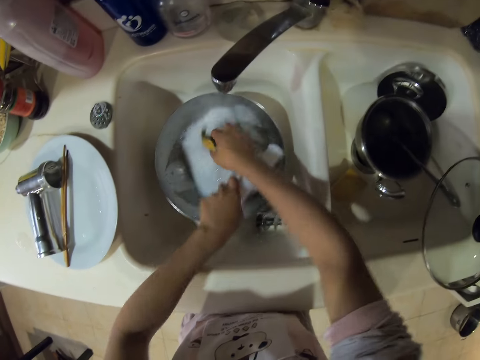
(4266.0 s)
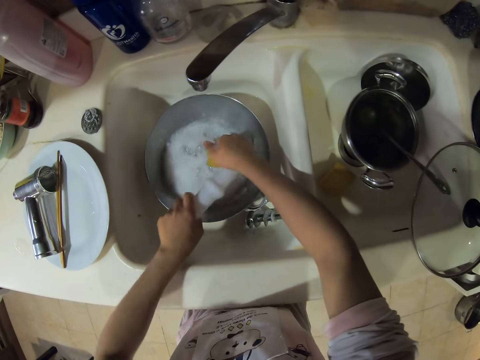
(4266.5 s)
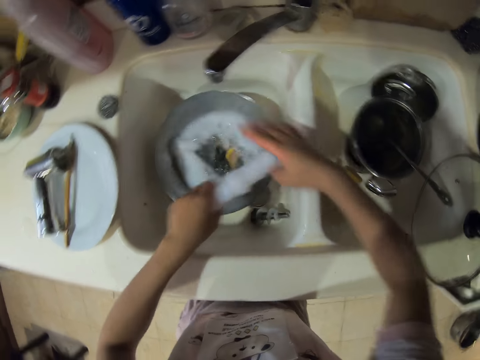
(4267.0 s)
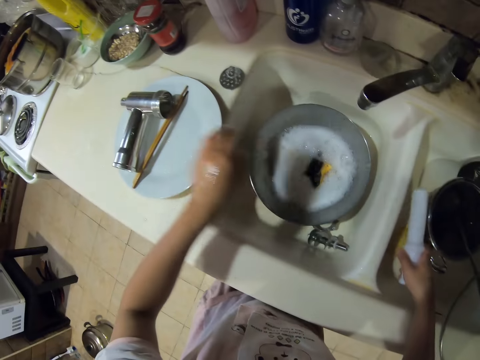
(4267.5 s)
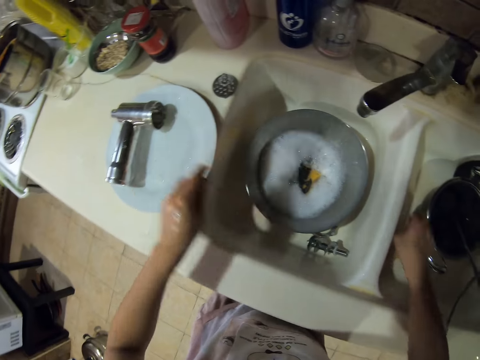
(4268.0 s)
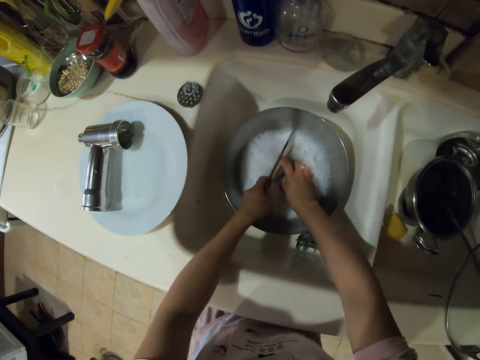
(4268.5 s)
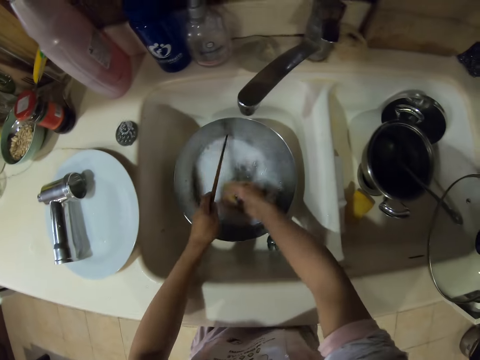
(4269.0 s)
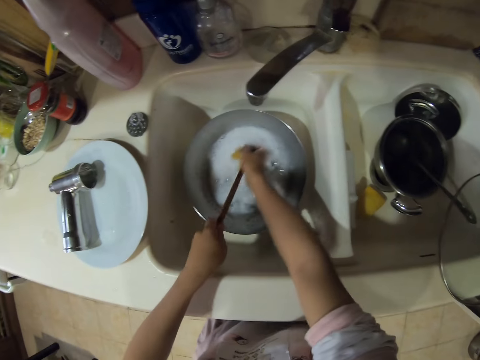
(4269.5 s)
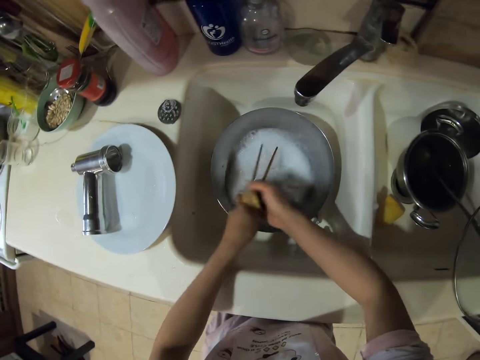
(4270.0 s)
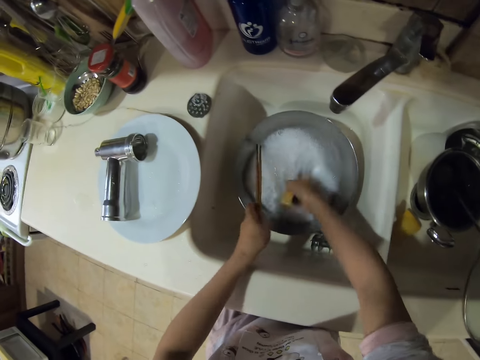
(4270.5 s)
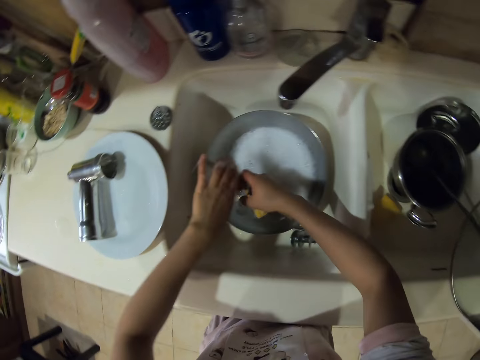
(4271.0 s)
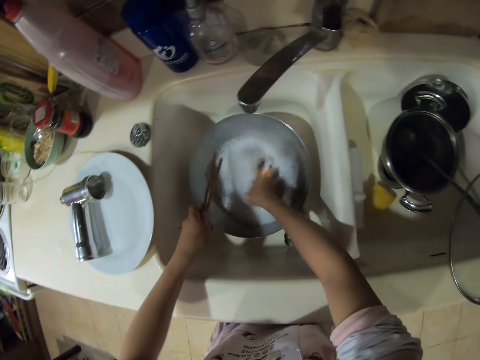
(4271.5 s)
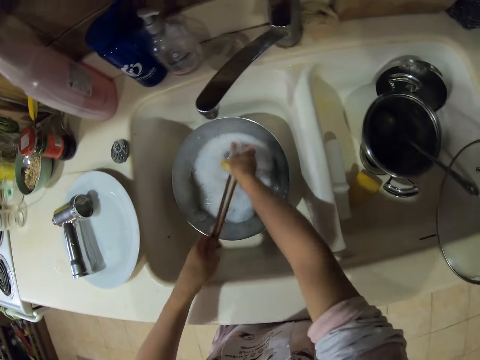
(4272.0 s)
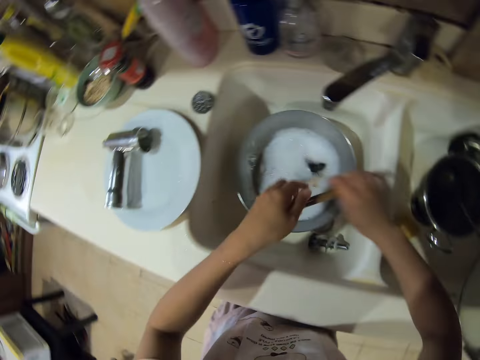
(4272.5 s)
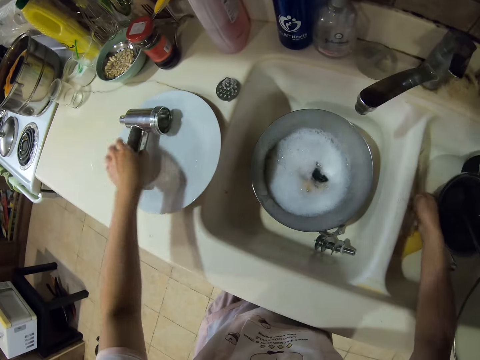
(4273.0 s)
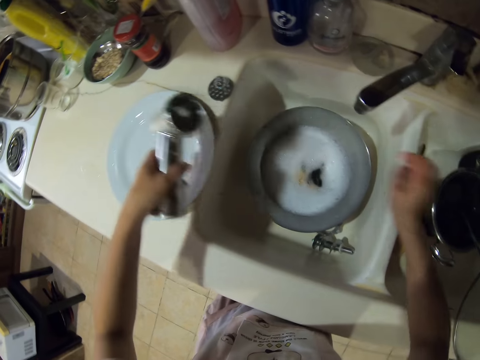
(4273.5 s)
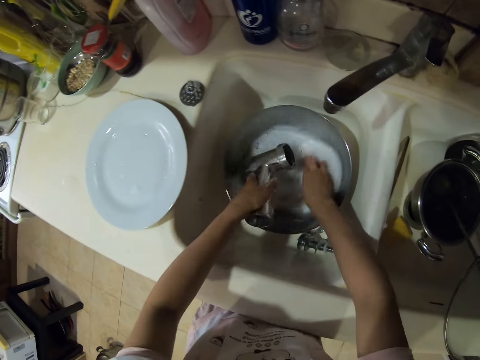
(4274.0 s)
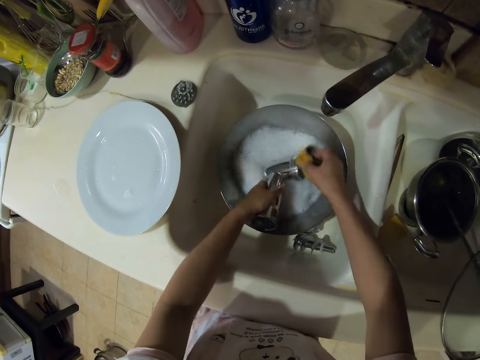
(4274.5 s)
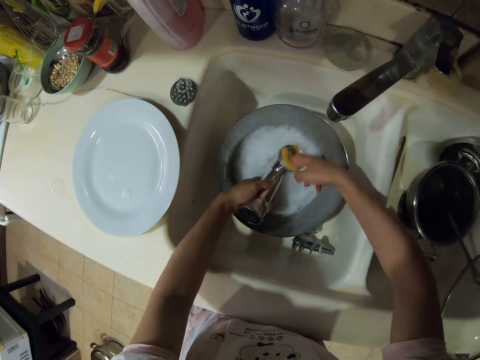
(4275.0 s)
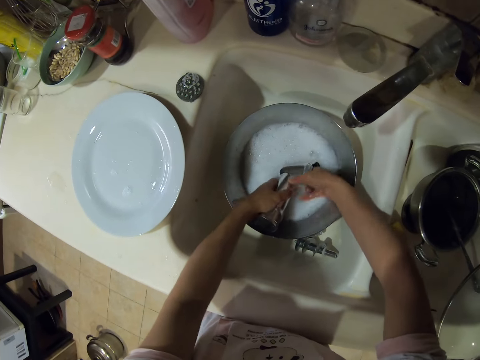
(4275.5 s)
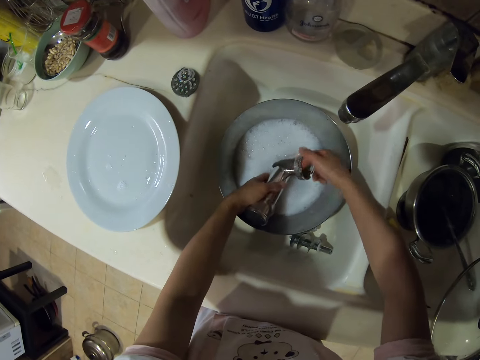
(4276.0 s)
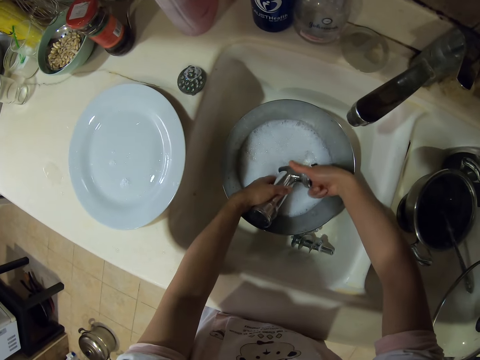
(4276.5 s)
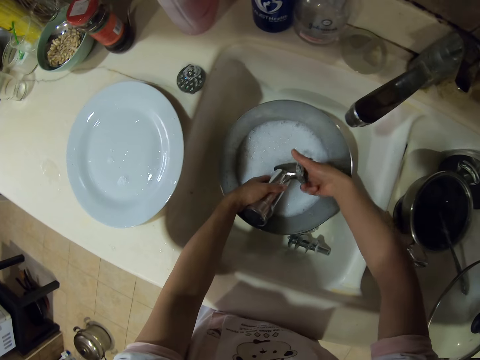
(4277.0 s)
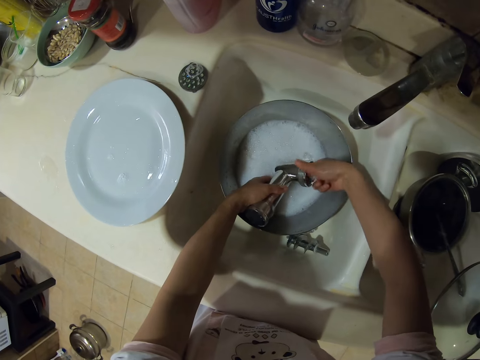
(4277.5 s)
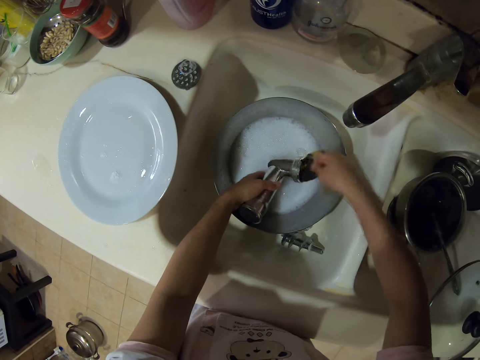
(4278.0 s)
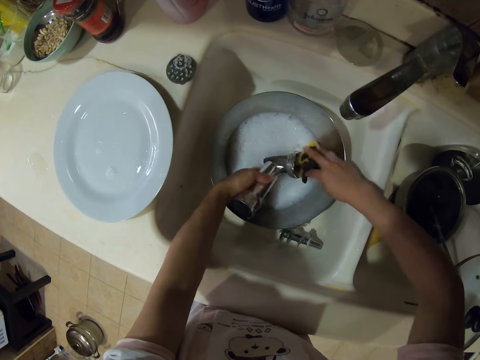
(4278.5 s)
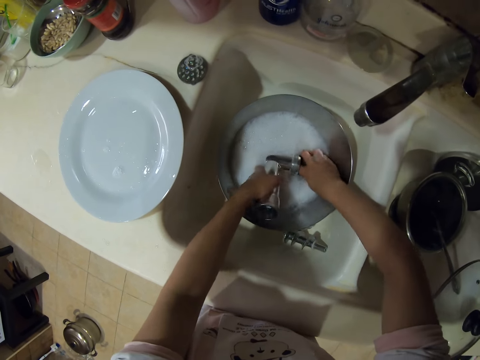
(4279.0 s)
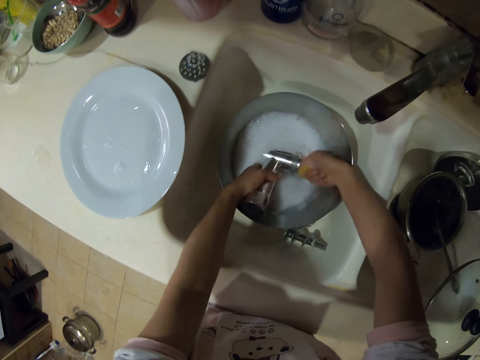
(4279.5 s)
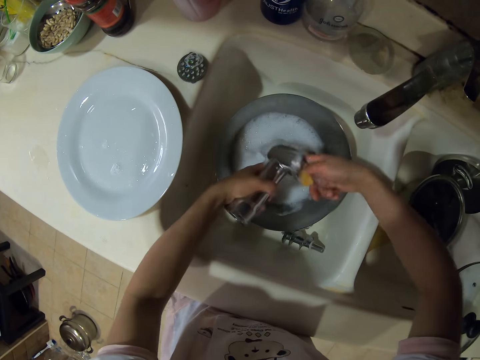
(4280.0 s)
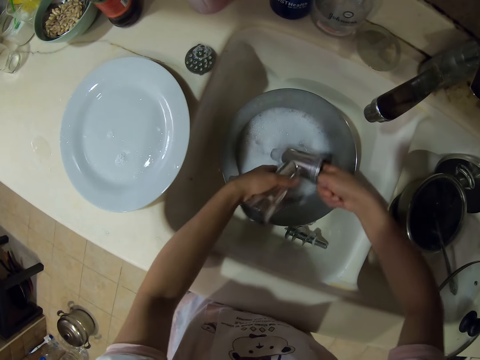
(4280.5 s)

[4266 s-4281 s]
The camera wearer puts the stuffing tube in the sink. They take the chopsticks, wash the chopsticks and put the chopsticks in the sink. They take the meat grinder body or cast iron and wash the meat grinder body.

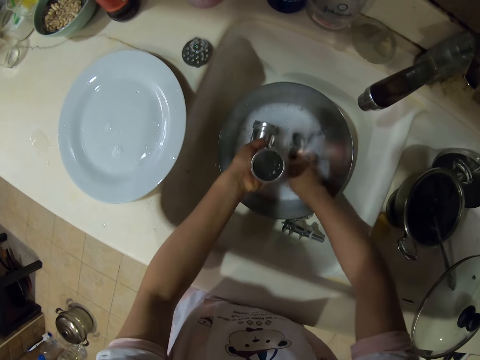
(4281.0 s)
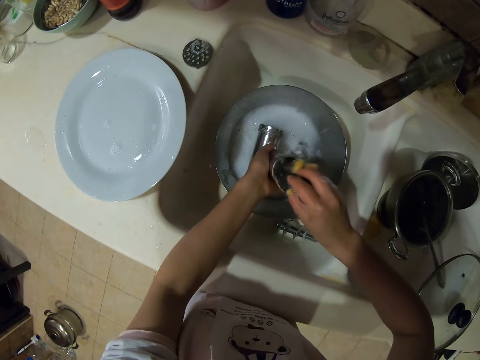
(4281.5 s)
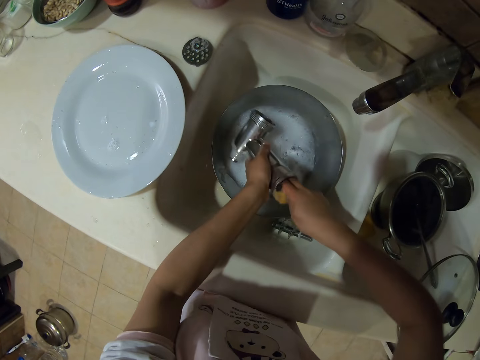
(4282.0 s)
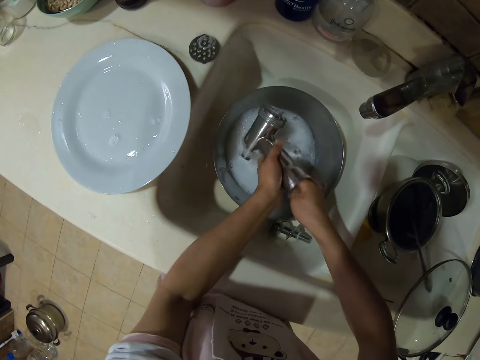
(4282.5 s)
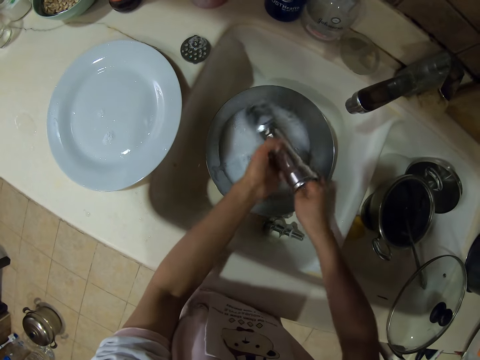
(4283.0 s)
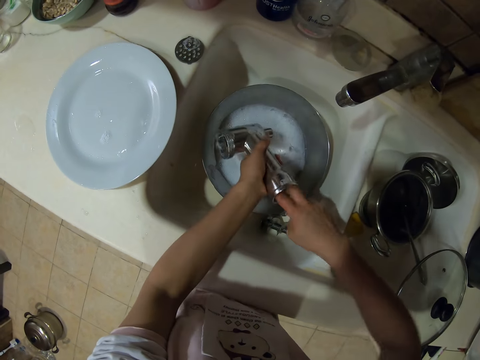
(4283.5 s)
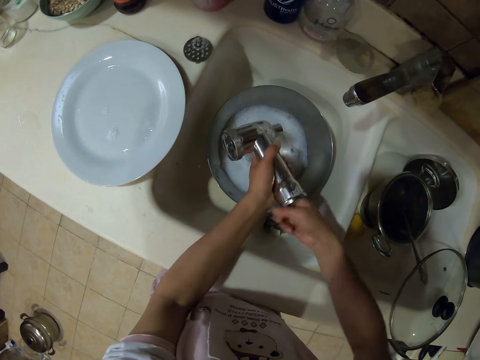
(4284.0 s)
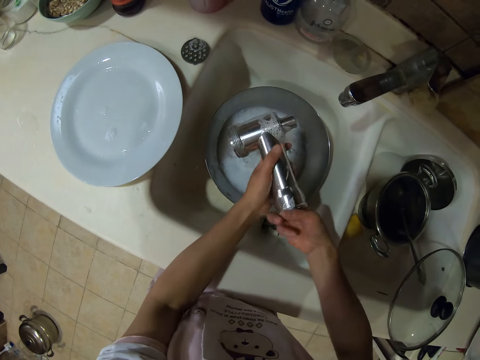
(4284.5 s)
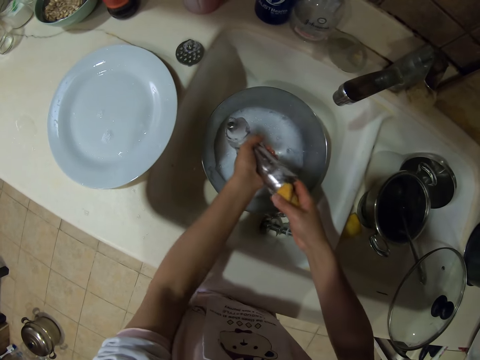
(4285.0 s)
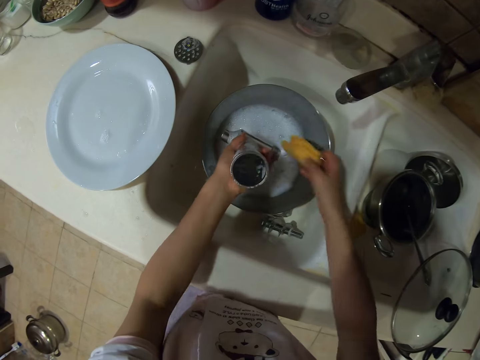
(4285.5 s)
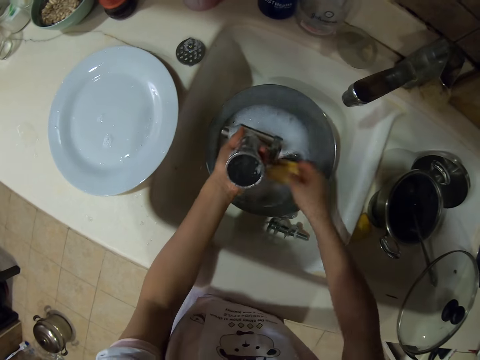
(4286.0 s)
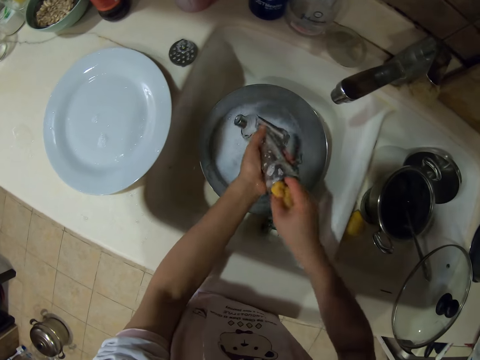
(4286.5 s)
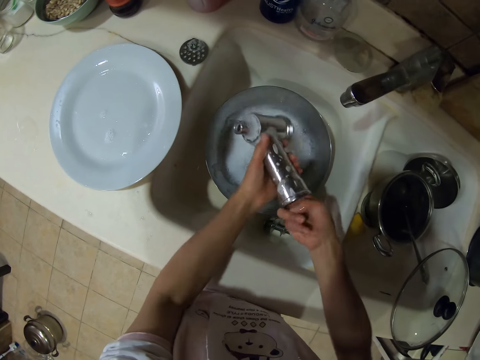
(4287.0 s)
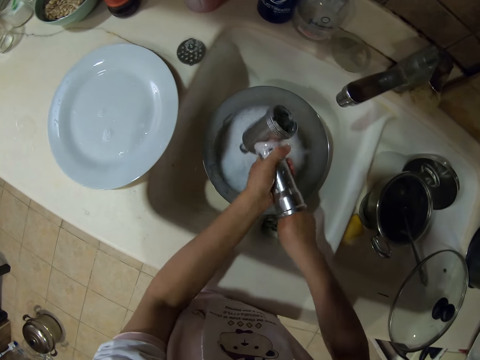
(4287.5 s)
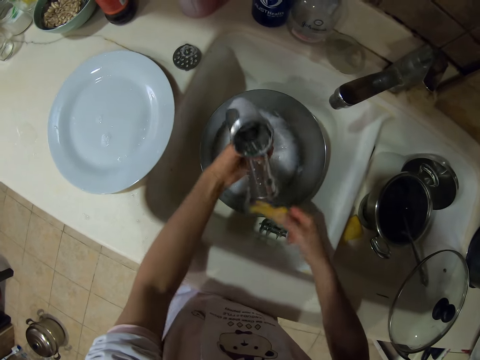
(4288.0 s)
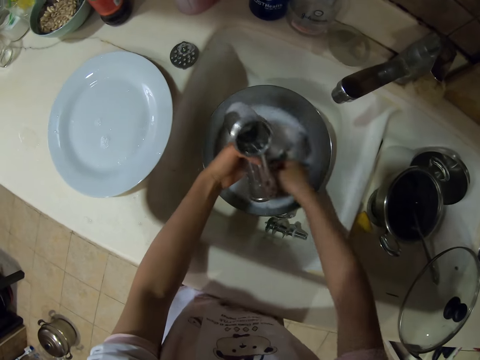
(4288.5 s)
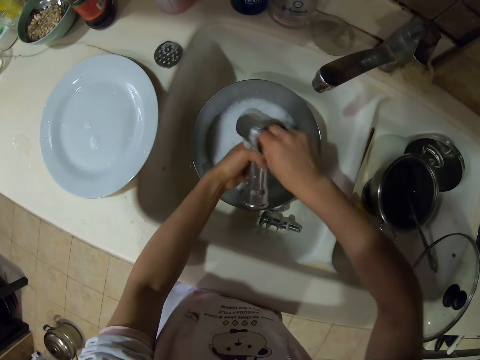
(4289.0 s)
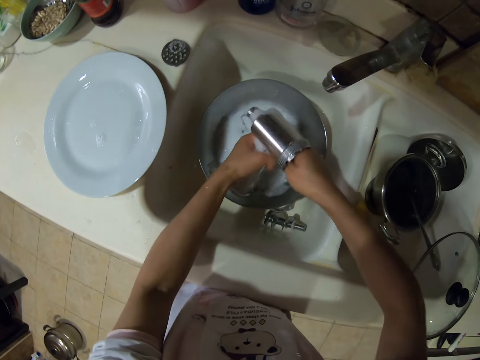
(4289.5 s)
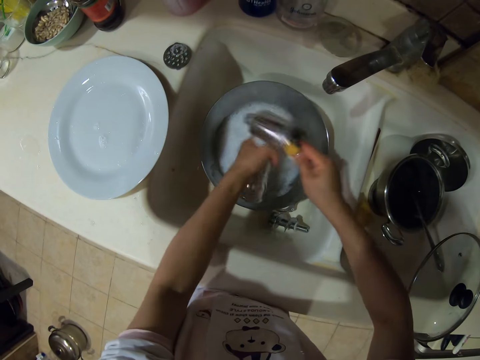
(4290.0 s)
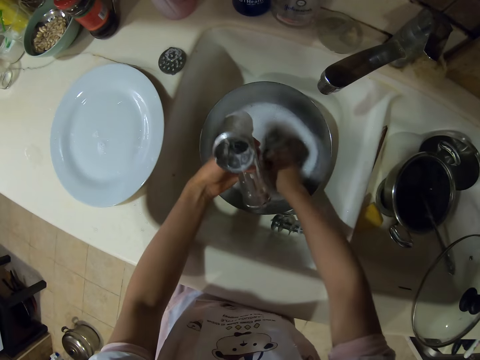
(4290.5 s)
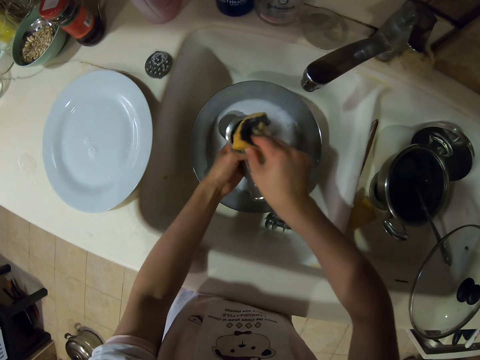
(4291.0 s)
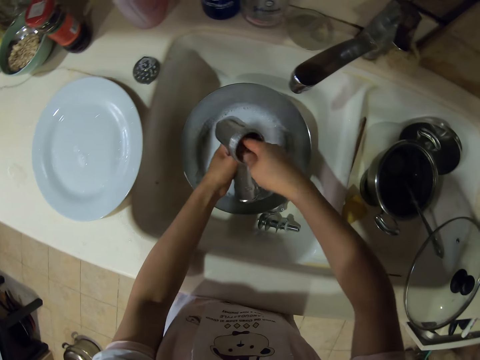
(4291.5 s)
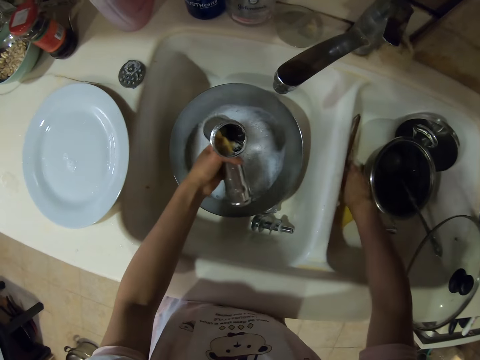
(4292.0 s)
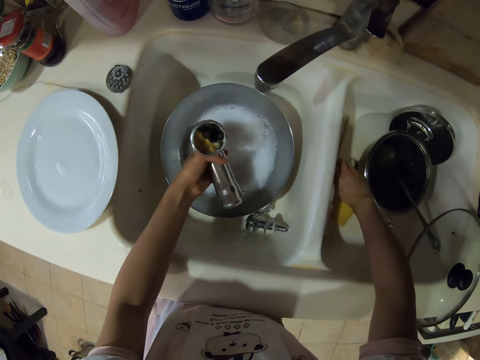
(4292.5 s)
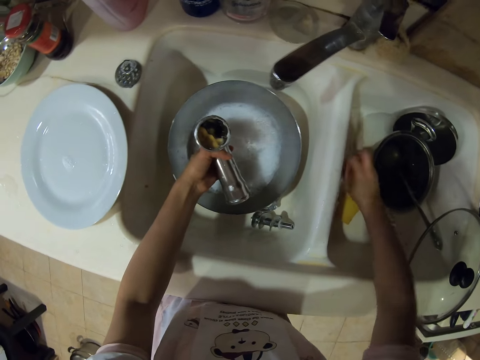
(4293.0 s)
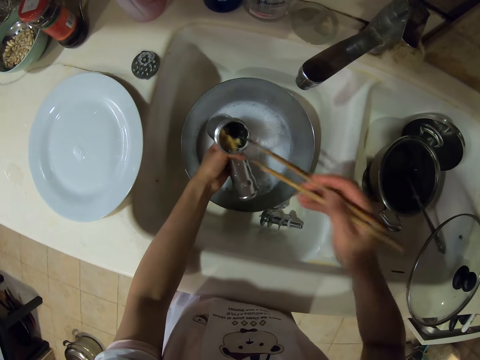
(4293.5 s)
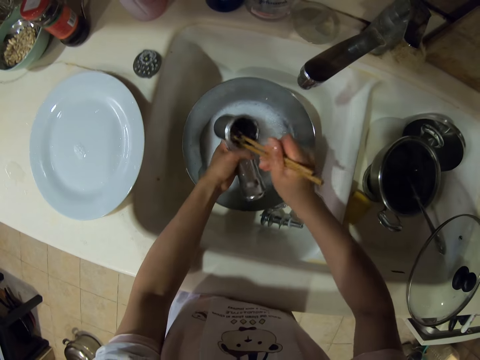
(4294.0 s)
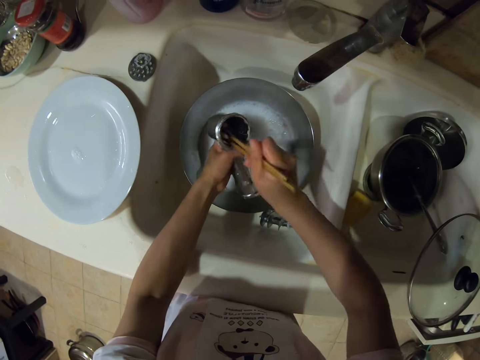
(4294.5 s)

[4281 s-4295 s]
The camera wearer takes the chopsticks.
